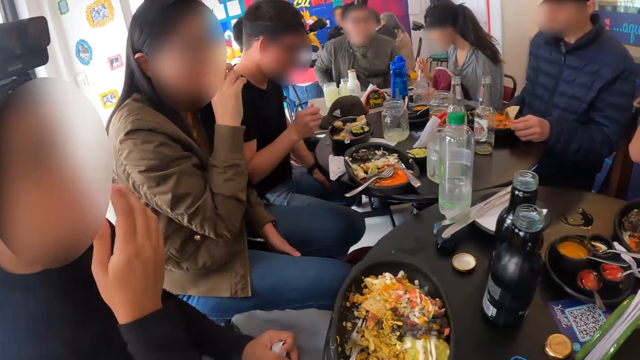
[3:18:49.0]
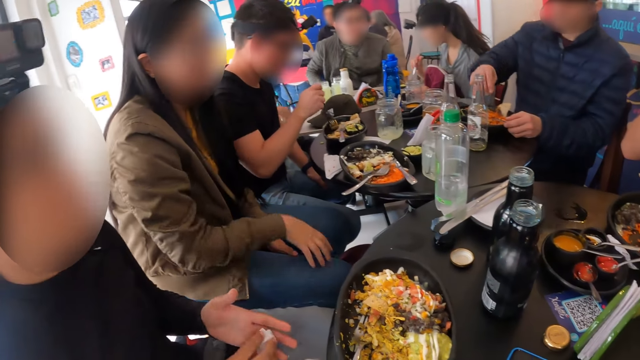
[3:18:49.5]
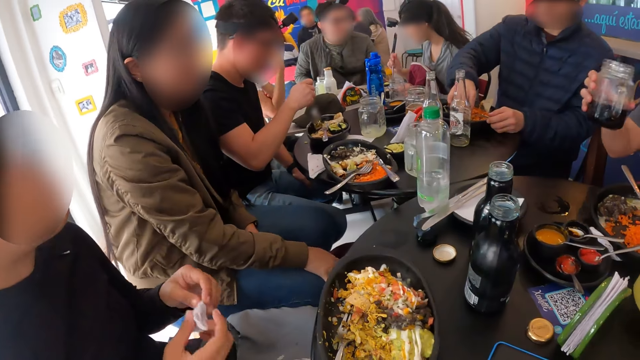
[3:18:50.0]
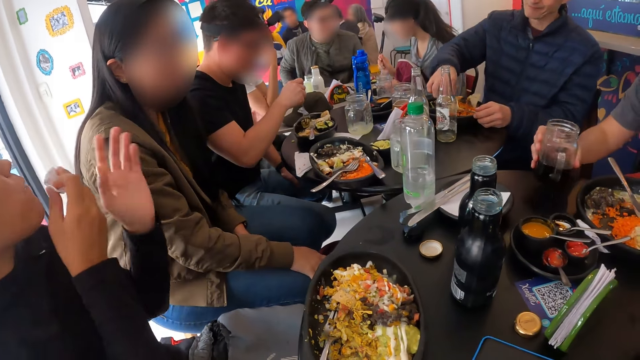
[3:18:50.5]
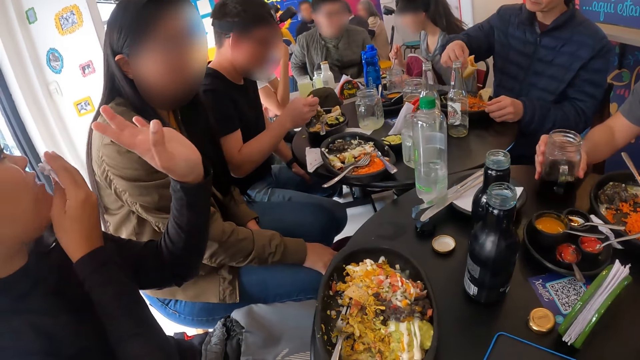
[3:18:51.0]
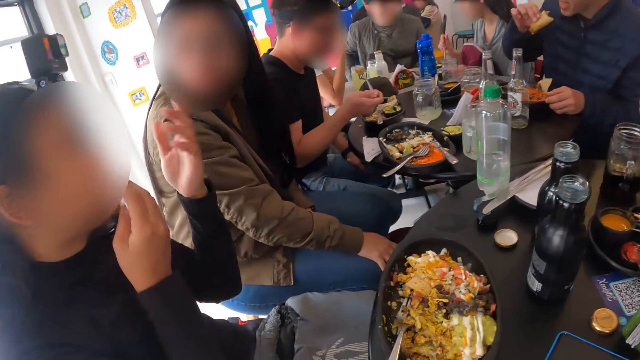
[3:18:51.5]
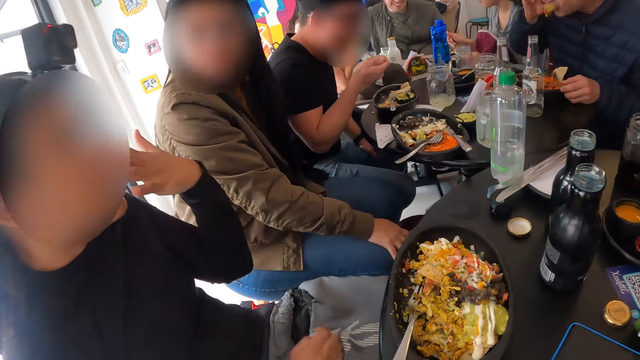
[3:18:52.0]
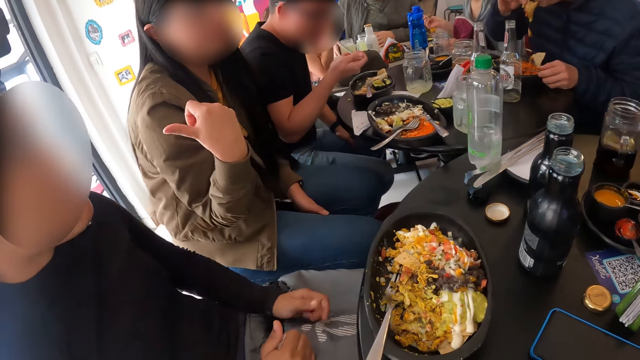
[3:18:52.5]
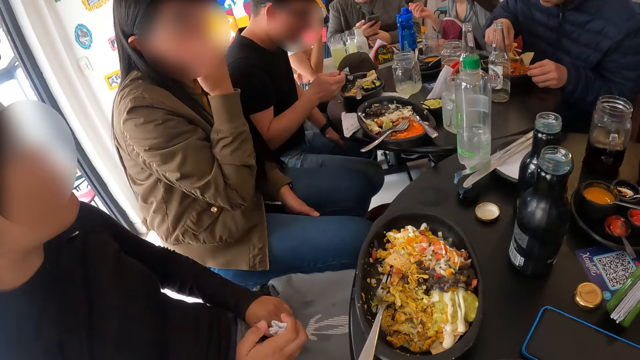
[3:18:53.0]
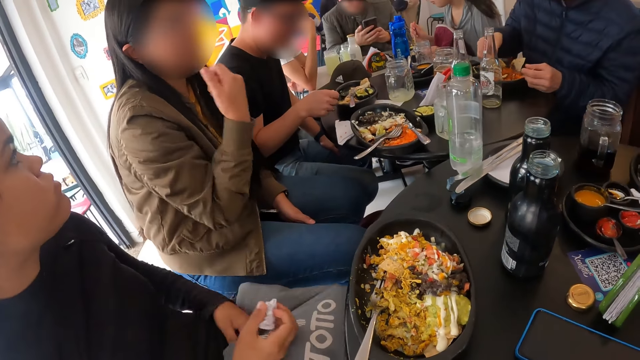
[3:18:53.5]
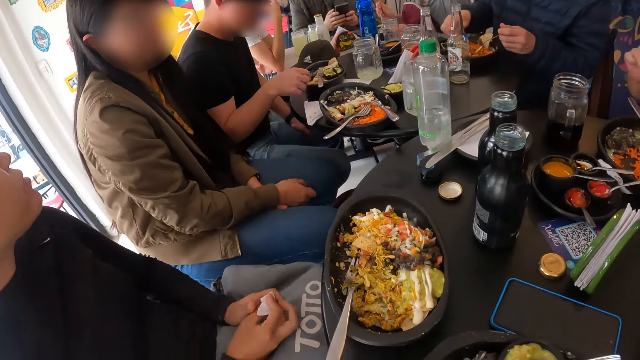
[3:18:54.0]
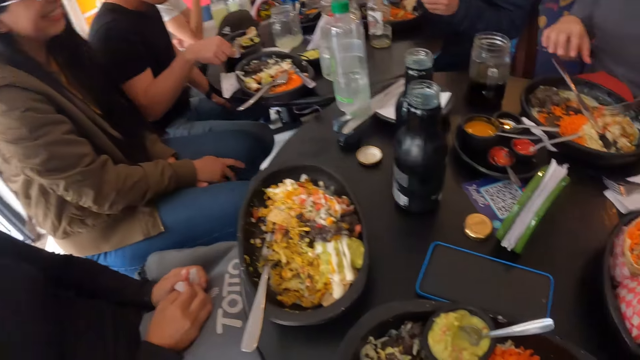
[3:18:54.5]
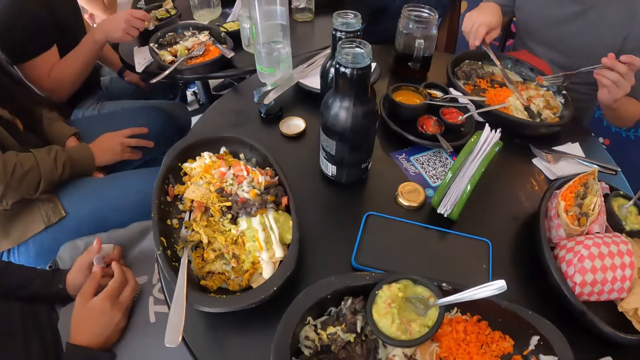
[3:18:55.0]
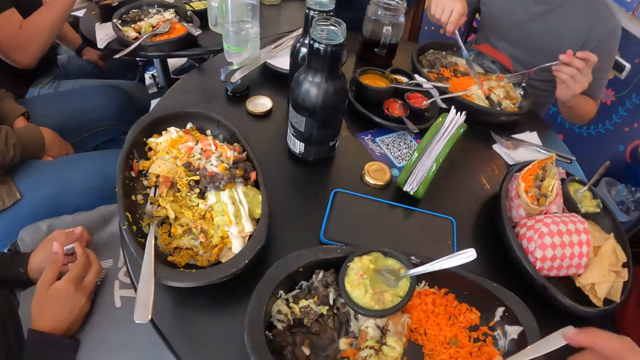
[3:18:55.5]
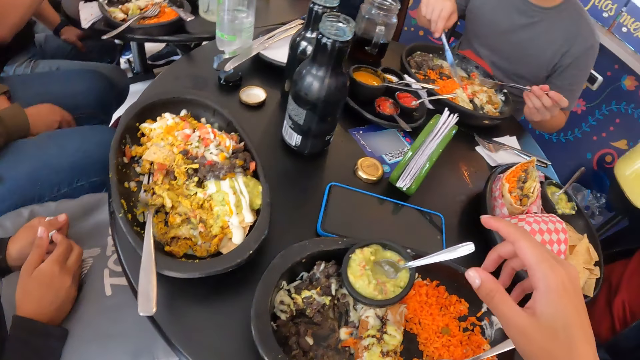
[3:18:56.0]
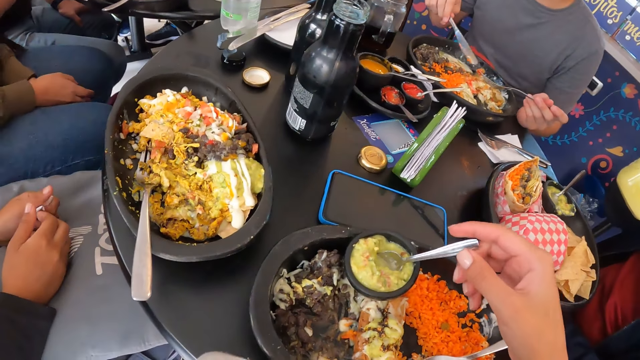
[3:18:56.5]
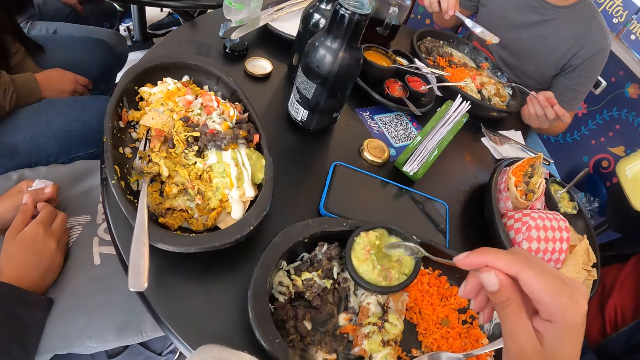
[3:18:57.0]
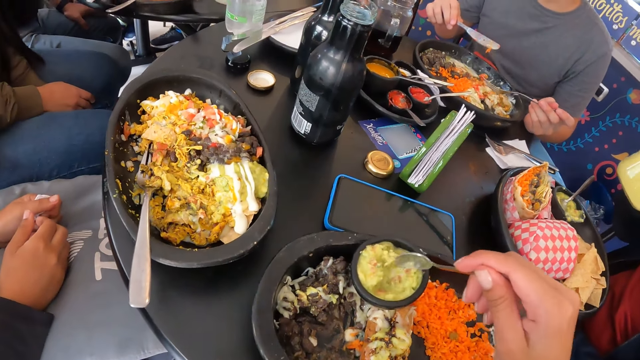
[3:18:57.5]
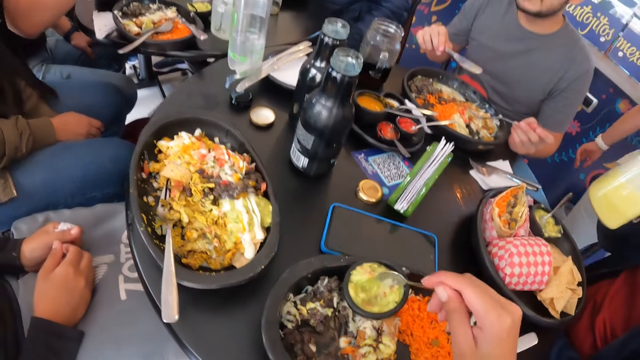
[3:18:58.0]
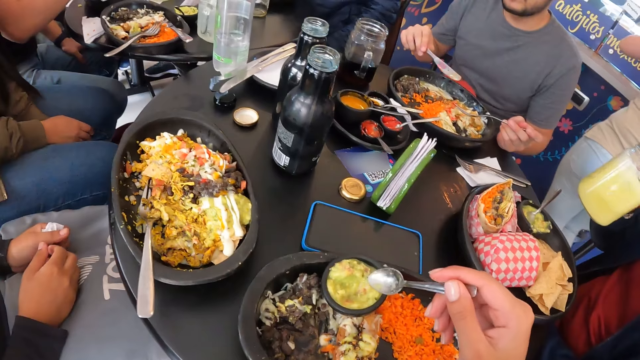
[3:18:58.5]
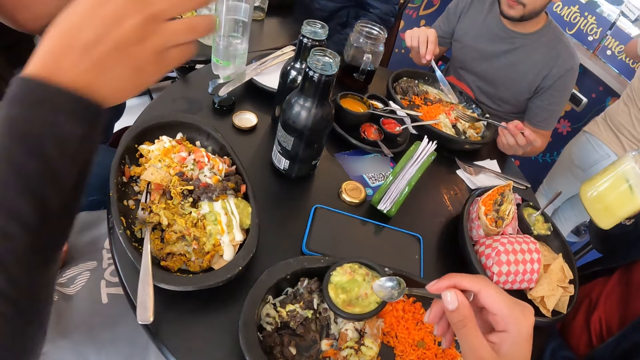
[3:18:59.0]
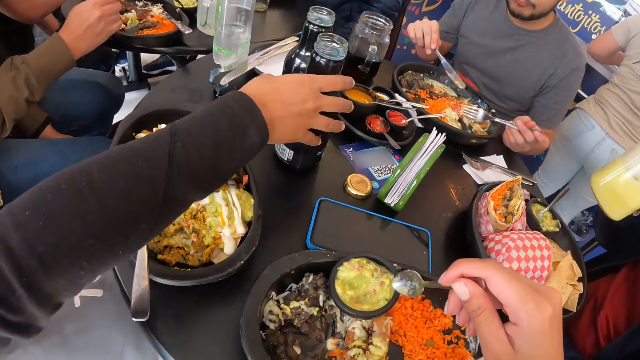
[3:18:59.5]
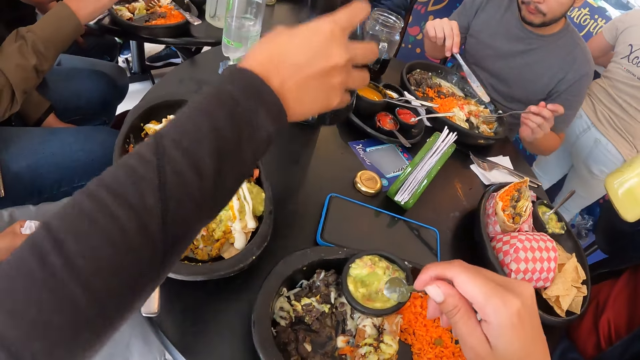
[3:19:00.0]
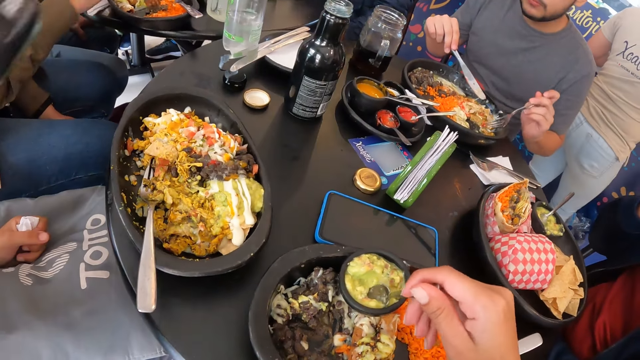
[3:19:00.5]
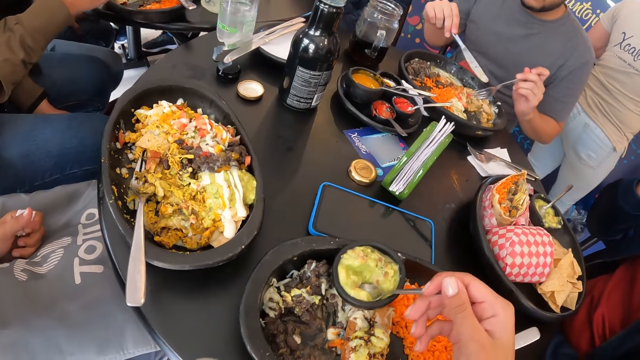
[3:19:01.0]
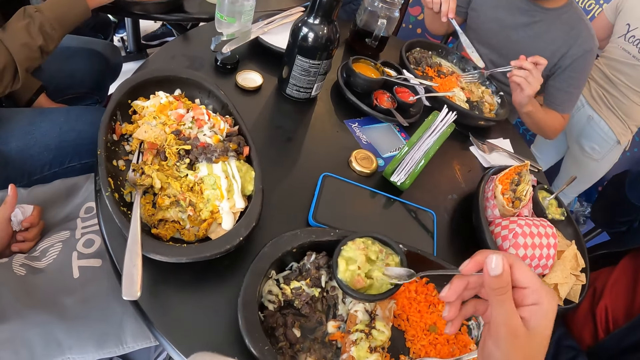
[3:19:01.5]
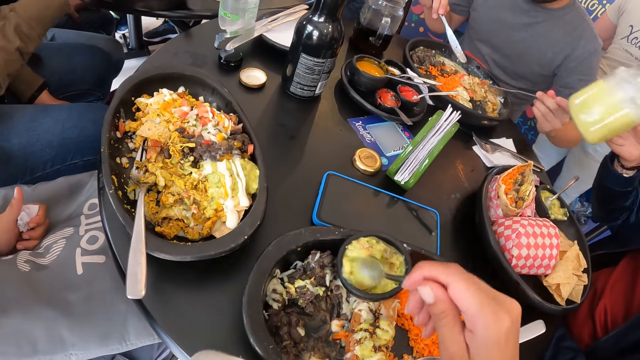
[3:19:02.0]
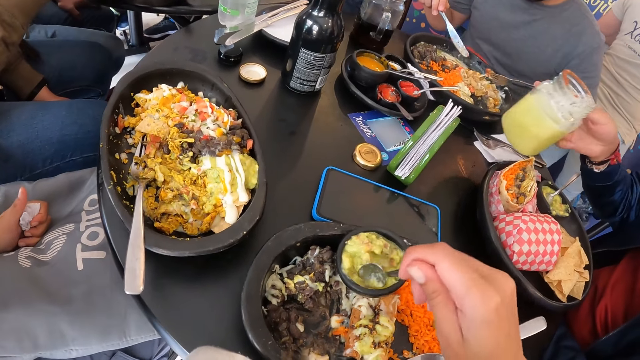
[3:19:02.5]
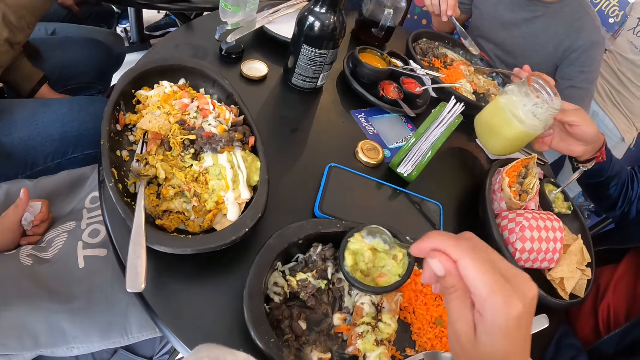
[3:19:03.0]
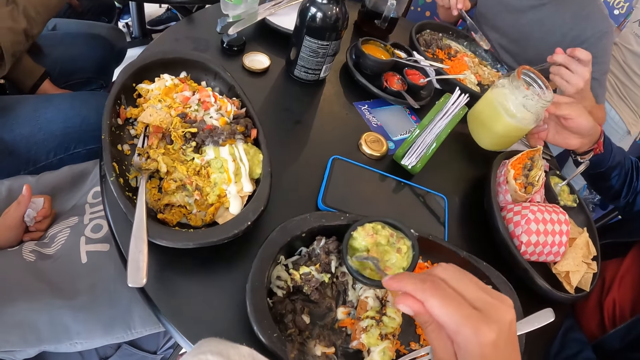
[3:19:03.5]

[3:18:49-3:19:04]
A man drops the glass cup on the table with his right hand. Another man eats the meal from the plate with his right hand. A woman wipes her mouth with a serviette paper in her right hand. A third man operates a phone with both hands. The first man eats from the plate with the fork and knife in both hands. The camera wearer picks up the spoon. They stir the food.

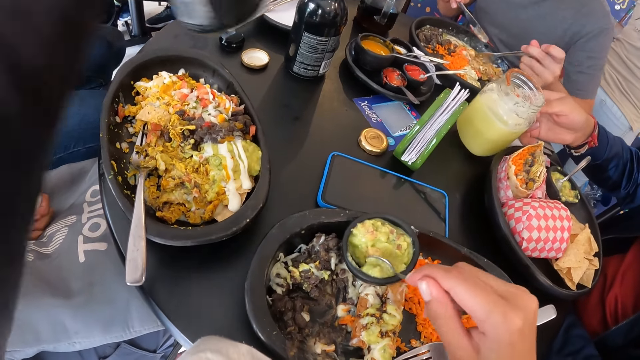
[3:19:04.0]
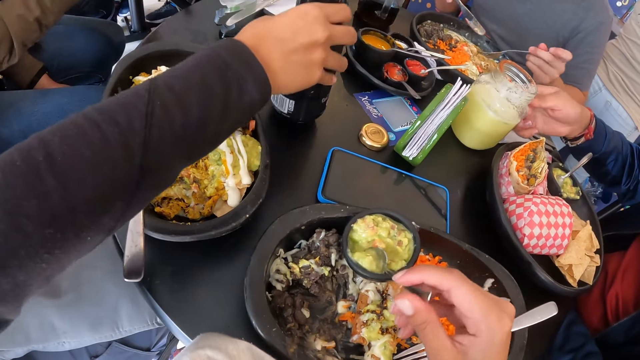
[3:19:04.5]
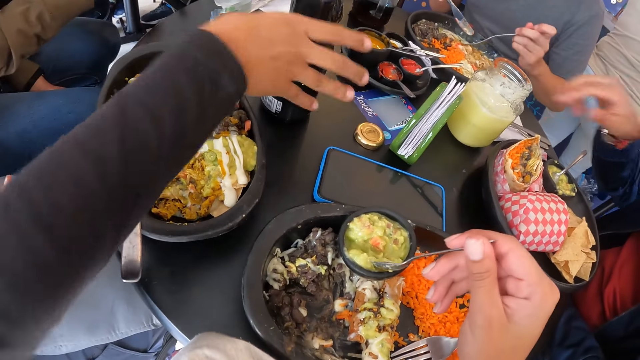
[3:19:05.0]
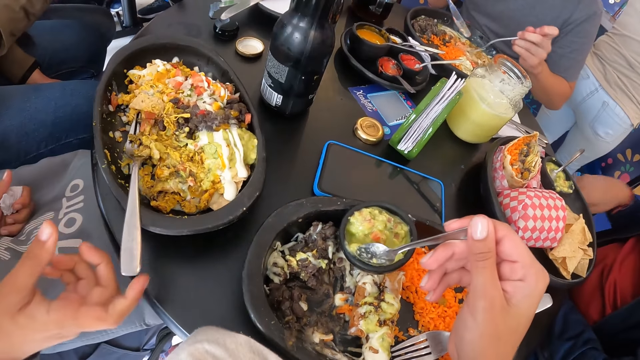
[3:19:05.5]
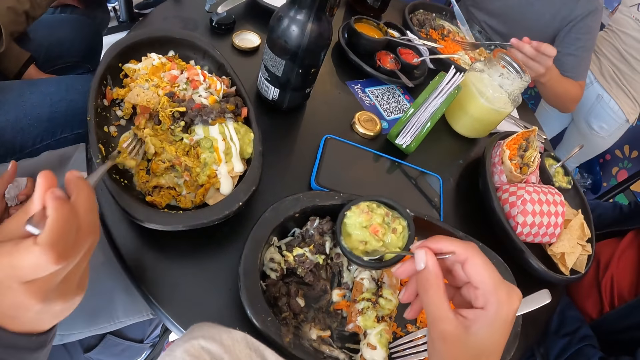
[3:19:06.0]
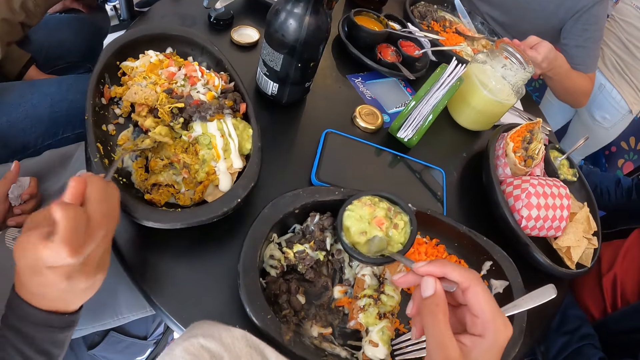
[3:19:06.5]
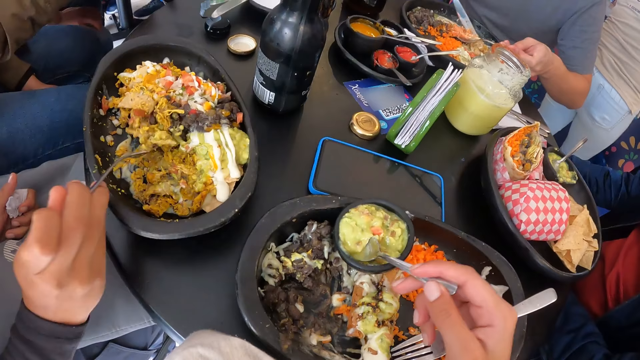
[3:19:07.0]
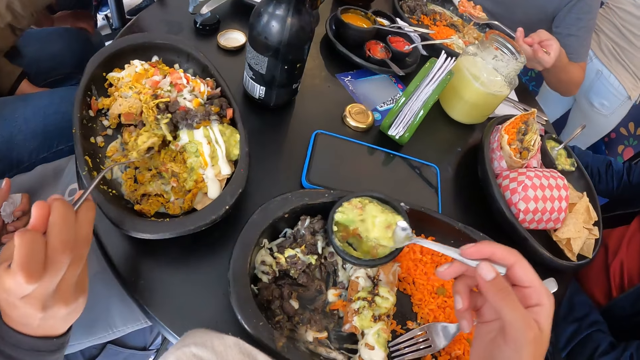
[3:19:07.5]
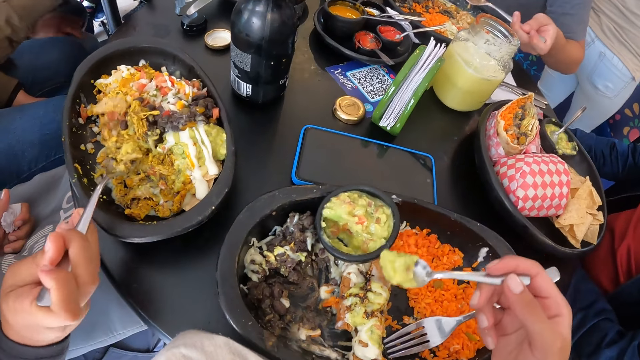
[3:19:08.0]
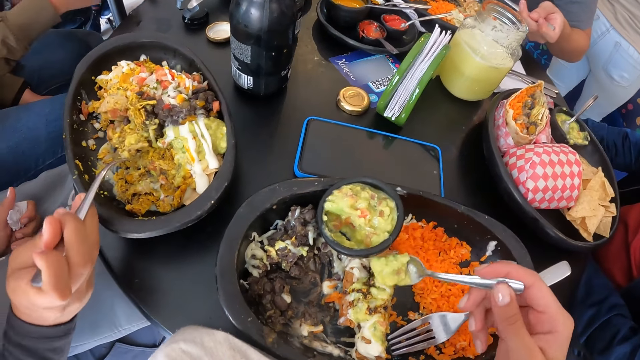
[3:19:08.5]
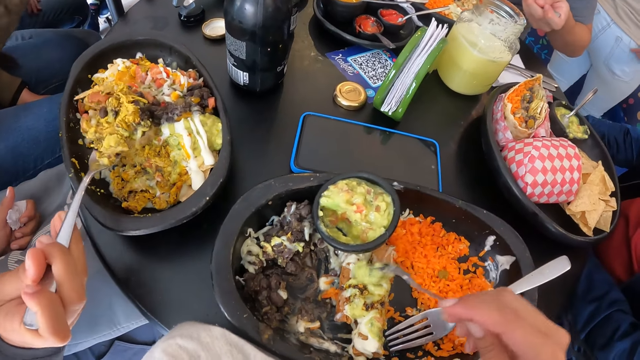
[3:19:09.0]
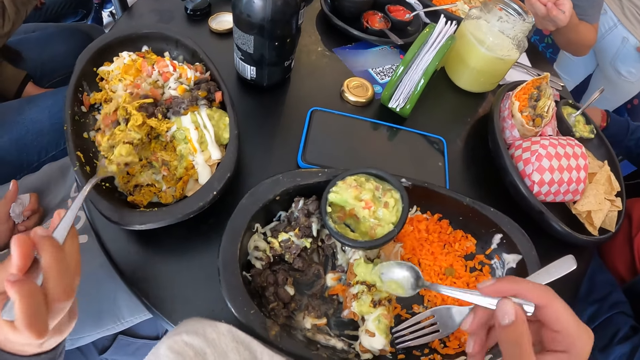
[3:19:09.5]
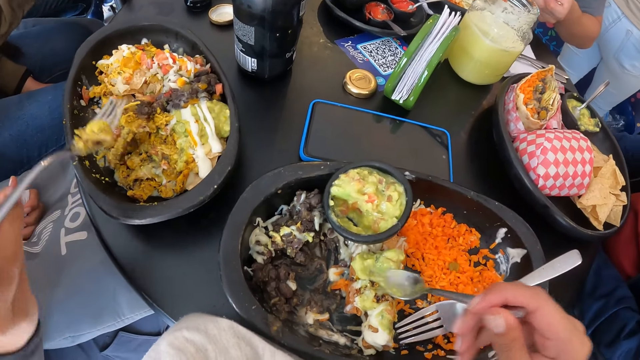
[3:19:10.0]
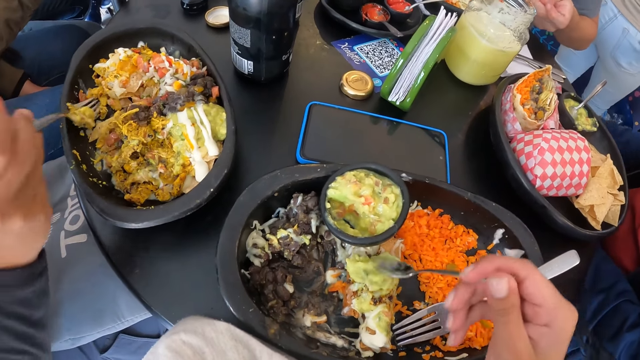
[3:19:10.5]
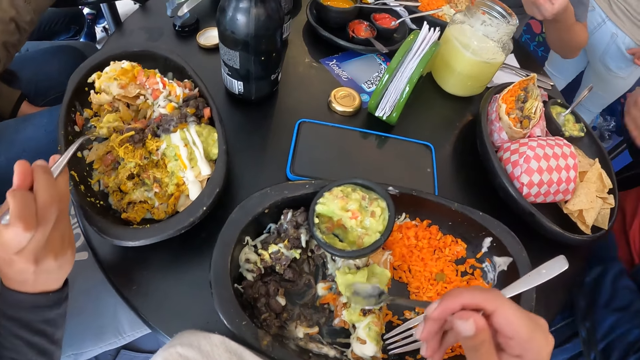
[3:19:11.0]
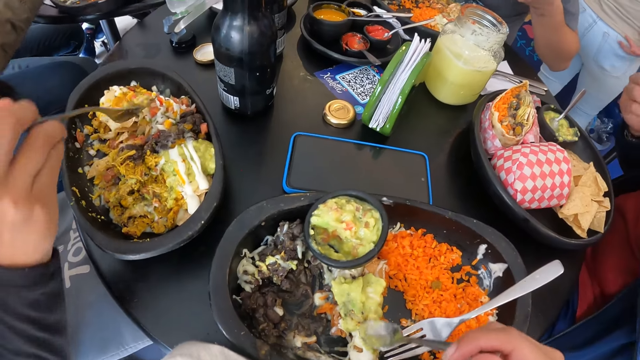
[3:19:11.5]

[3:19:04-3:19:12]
The camera wearer scoops coleslaw from a small container in the plate with a spoon in her right hand. She mixes the coleslaw with the meal in the plate with the spoon in her right hand. She pours the food on the plate.
